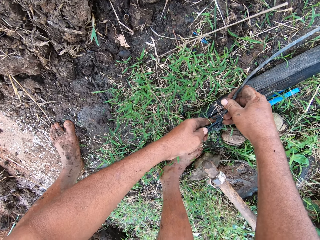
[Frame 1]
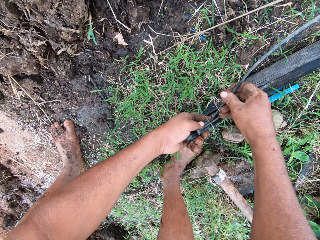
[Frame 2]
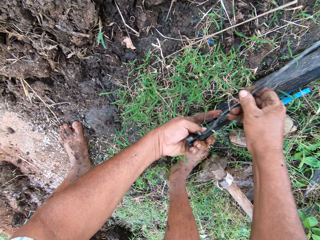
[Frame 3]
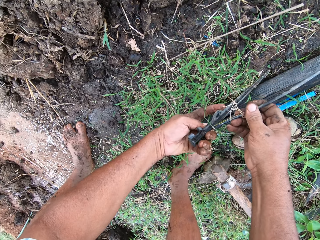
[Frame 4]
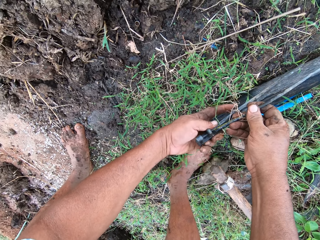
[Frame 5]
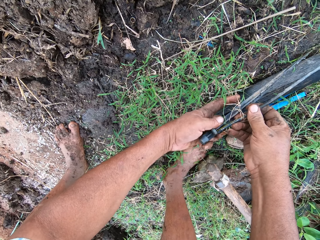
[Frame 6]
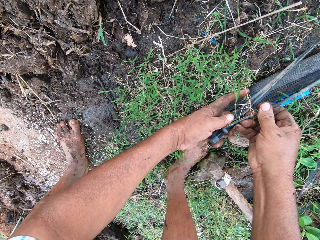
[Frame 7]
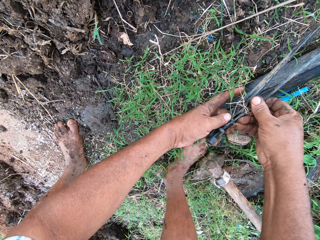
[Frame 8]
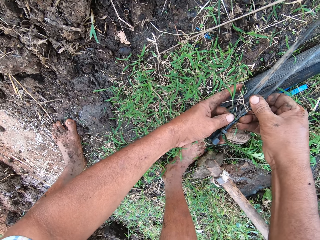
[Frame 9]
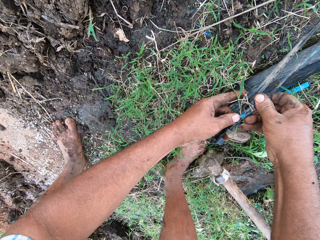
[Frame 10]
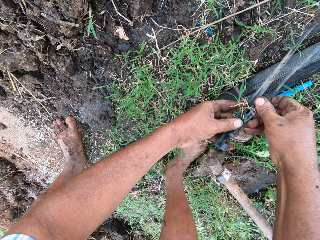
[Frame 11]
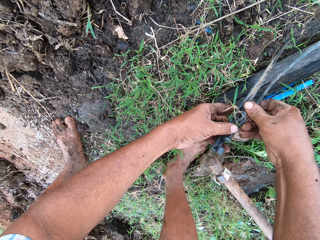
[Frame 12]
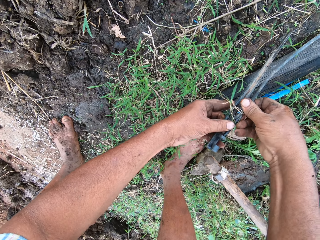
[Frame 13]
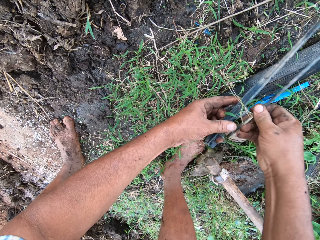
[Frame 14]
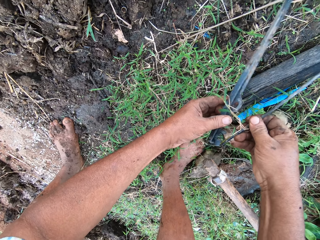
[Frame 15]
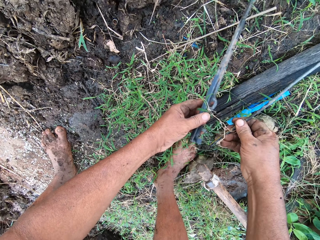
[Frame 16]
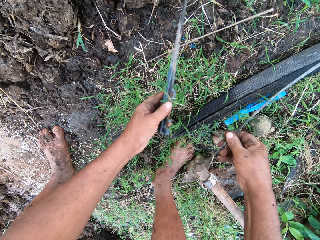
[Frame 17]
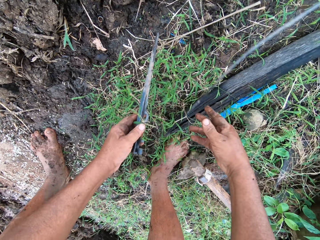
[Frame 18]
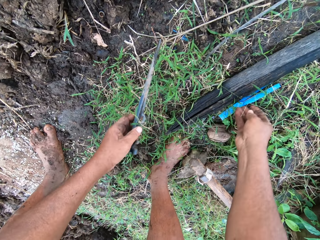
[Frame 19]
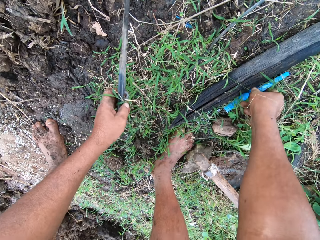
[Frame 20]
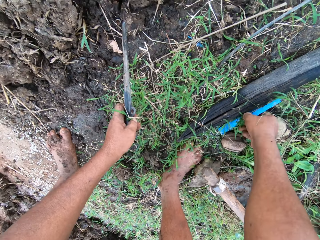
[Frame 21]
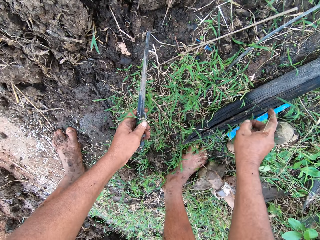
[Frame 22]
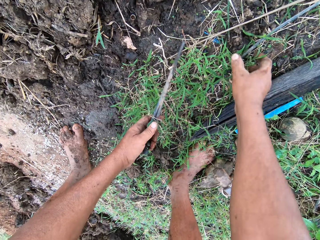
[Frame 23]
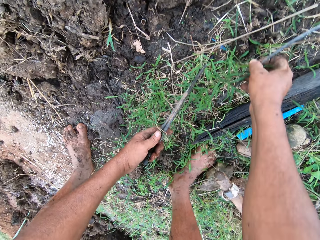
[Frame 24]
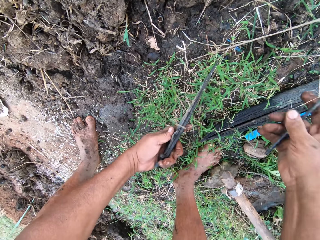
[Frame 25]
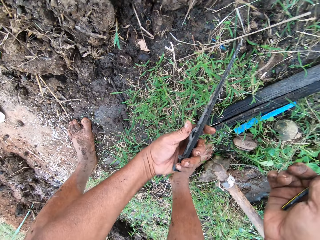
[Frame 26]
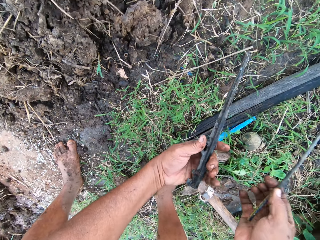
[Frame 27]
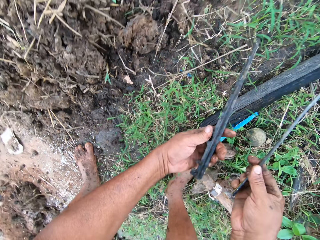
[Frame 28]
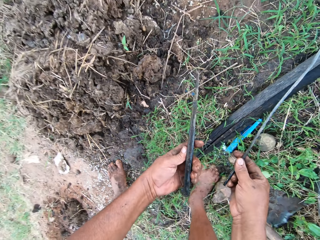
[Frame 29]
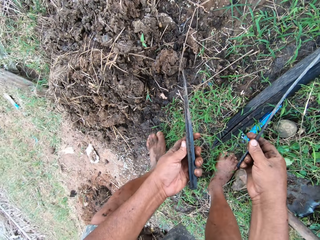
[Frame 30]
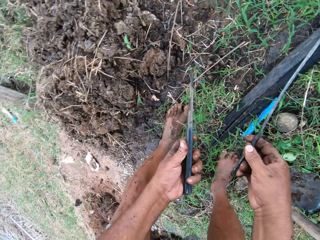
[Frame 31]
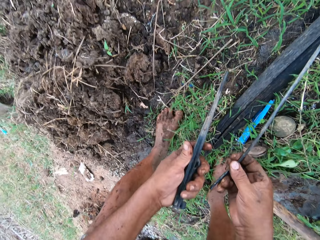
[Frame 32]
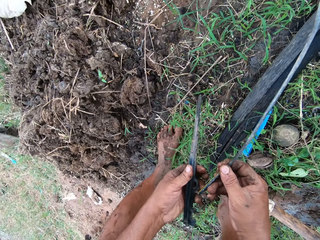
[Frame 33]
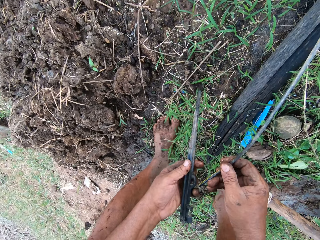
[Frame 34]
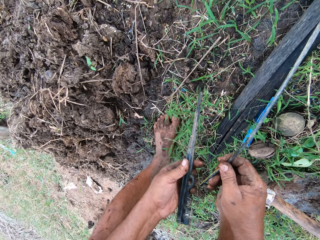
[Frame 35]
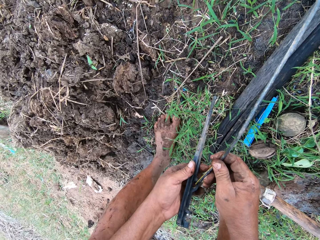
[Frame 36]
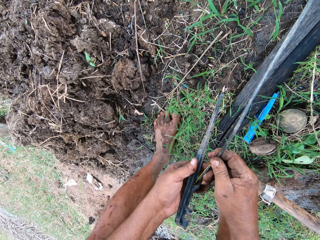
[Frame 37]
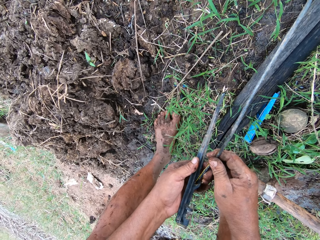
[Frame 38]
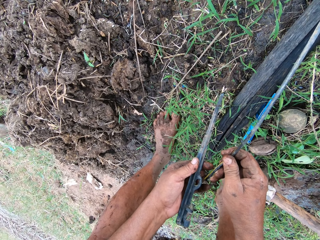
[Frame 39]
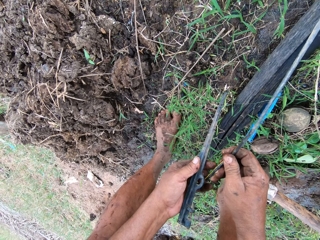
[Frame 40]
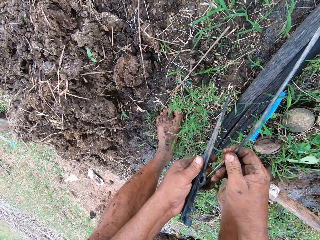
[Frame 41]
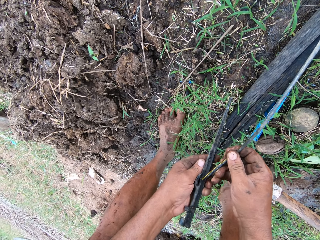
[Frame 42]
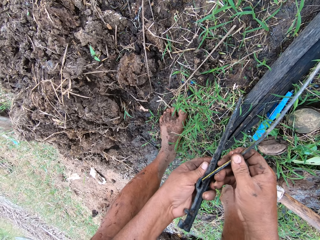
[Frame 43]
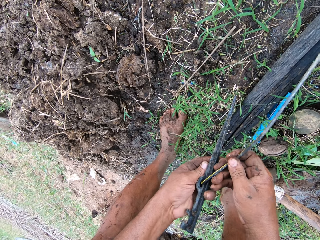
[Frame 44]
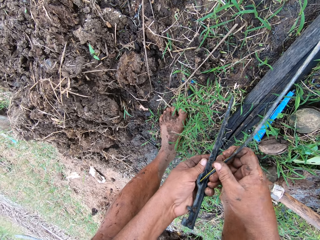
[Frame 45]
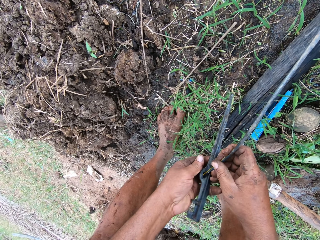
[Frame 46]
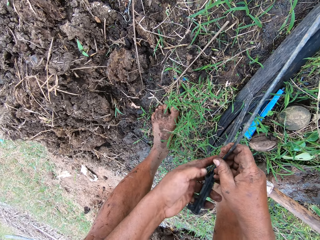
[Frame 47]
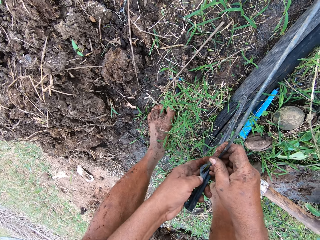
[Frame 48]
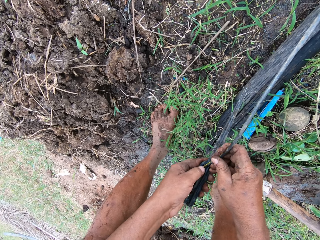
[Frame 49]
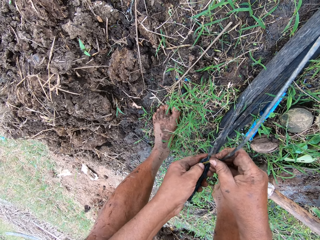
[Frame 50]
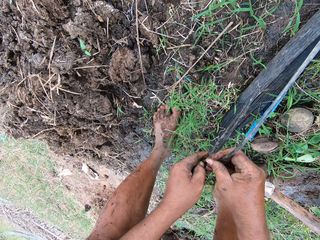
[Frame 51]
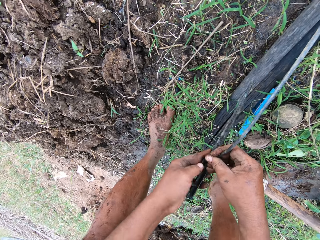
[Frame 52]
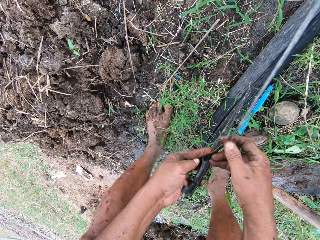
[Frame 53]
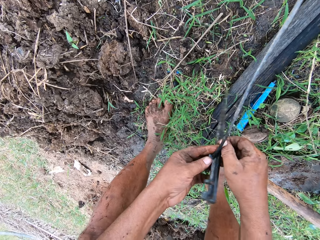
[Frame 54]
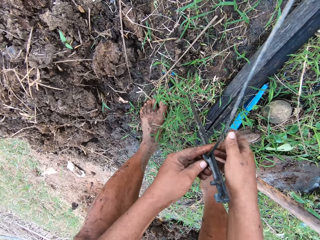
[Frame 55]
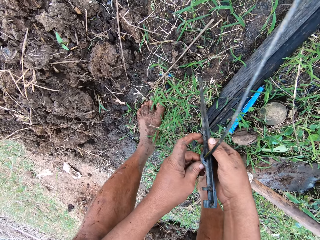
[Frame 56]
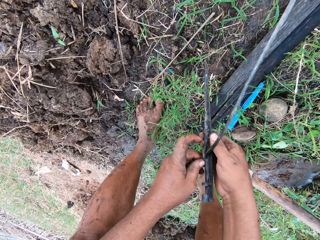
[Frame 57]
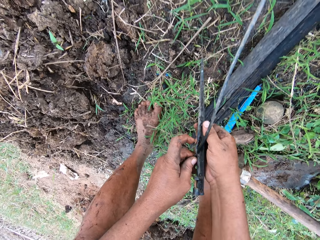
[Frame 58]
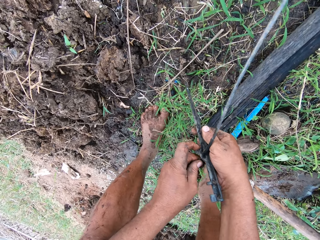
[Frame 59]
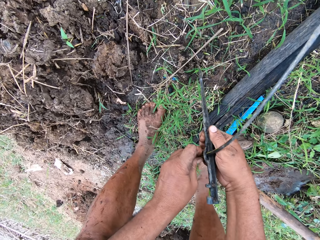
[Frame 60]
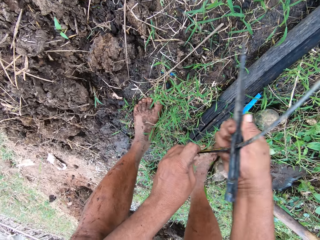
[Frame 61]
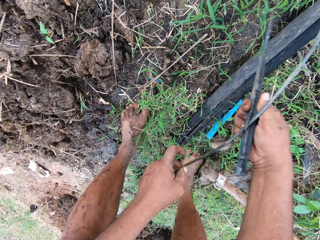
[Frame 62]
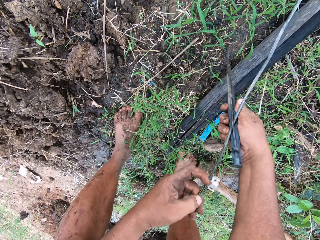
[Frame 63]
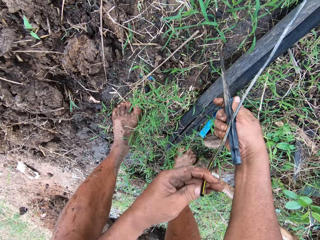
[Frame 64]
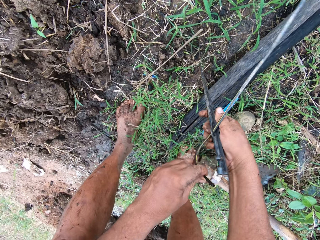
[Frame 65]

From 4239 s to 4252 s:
The camera wearer drops a pipe on the ground. They touch a cover on the ground. They pick up the pipe on the ground. They connect the pipe to a water jet.

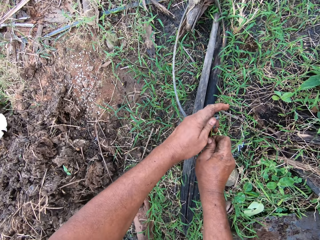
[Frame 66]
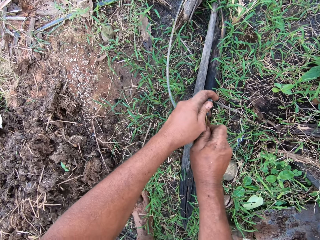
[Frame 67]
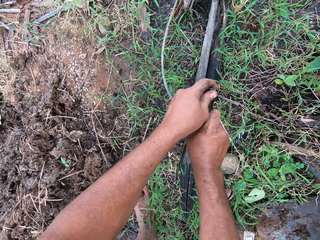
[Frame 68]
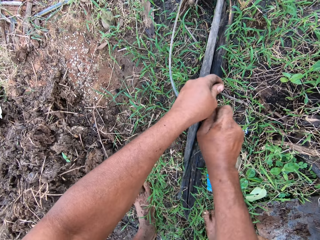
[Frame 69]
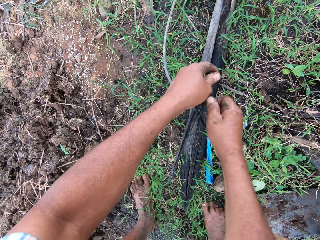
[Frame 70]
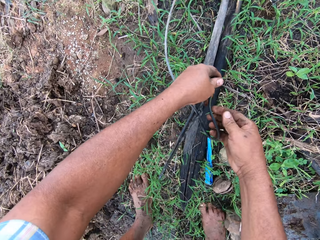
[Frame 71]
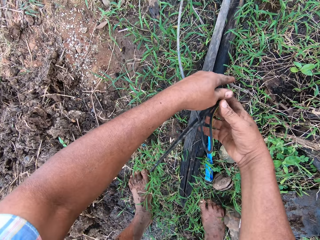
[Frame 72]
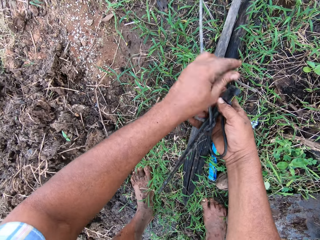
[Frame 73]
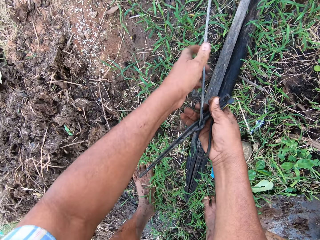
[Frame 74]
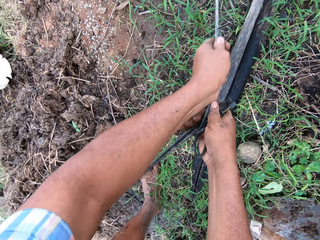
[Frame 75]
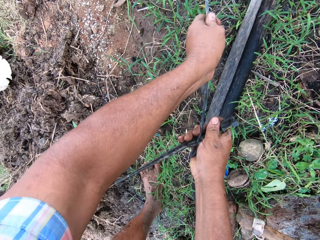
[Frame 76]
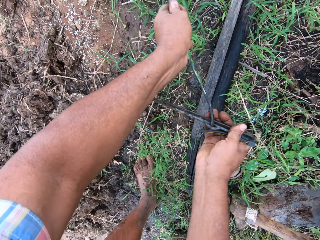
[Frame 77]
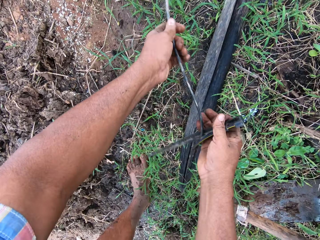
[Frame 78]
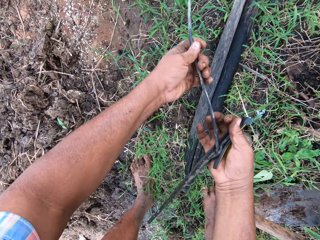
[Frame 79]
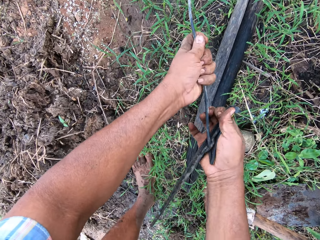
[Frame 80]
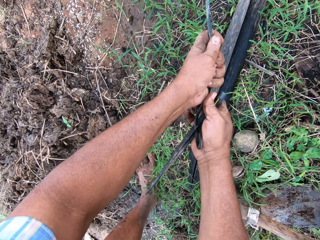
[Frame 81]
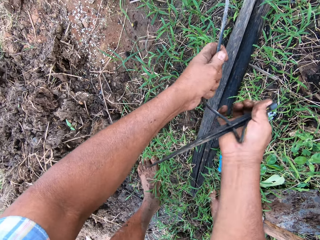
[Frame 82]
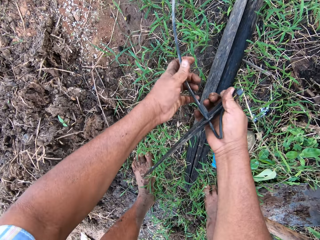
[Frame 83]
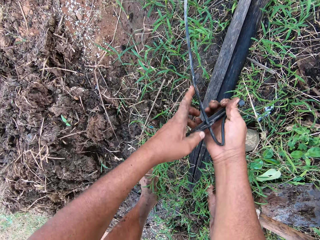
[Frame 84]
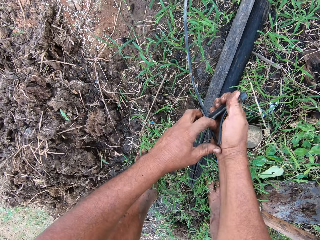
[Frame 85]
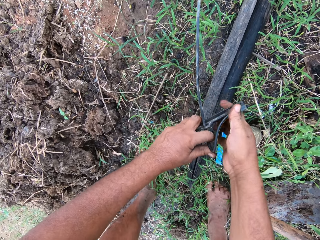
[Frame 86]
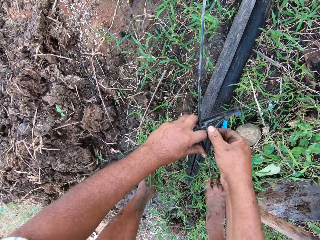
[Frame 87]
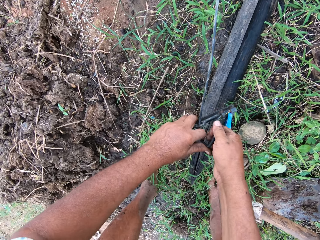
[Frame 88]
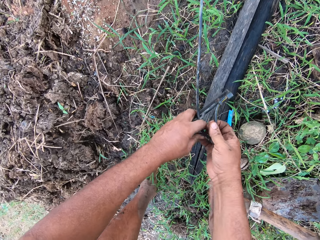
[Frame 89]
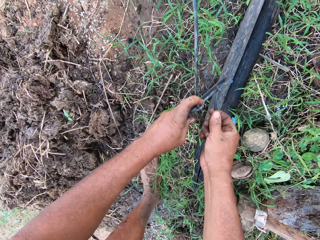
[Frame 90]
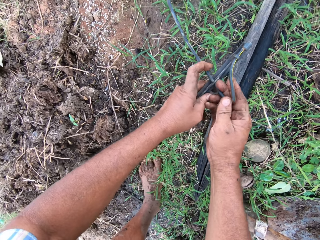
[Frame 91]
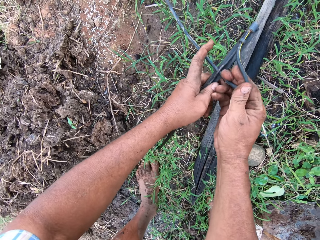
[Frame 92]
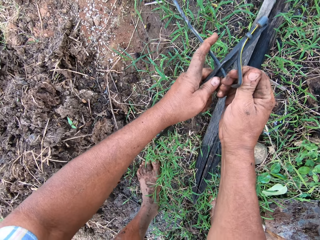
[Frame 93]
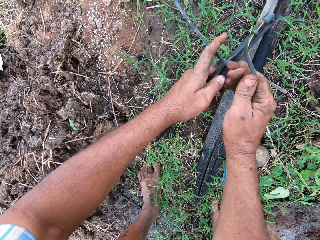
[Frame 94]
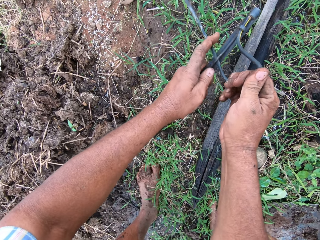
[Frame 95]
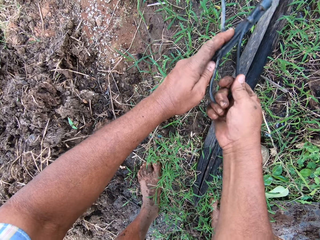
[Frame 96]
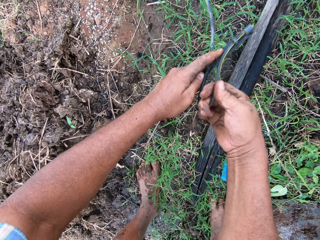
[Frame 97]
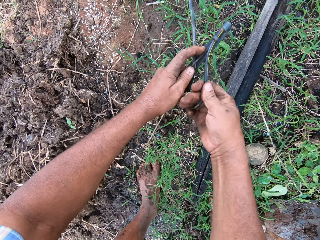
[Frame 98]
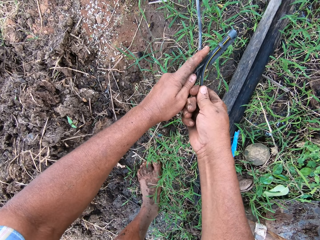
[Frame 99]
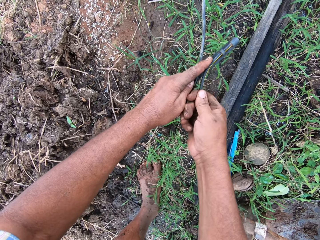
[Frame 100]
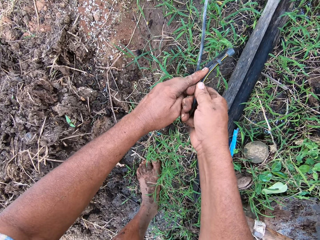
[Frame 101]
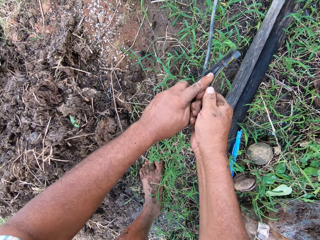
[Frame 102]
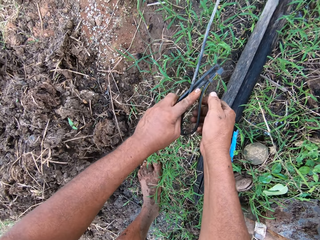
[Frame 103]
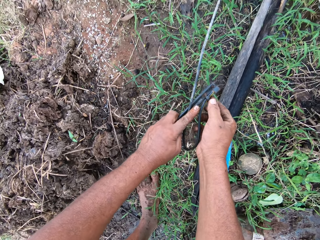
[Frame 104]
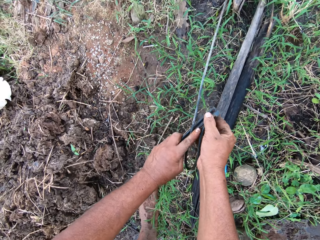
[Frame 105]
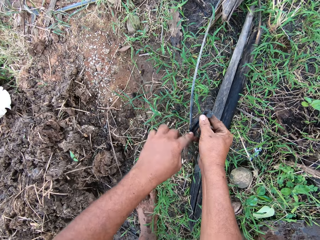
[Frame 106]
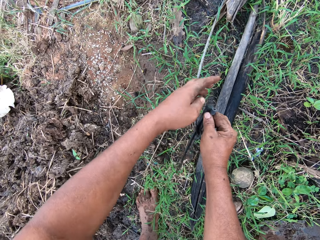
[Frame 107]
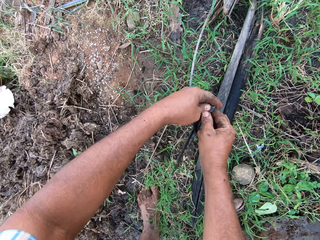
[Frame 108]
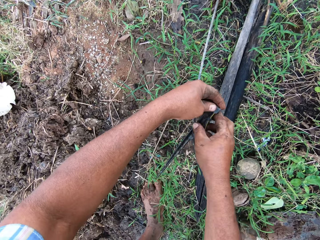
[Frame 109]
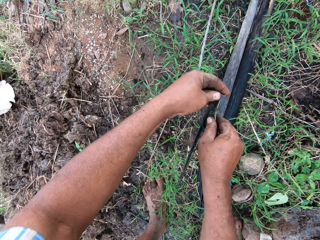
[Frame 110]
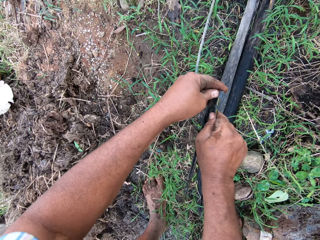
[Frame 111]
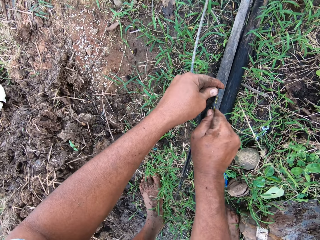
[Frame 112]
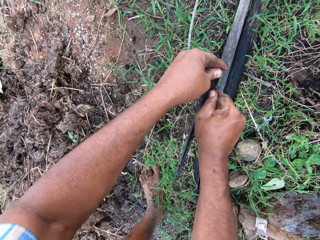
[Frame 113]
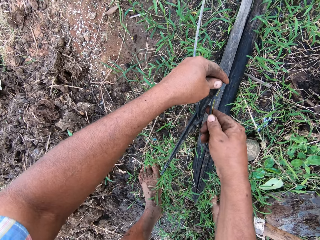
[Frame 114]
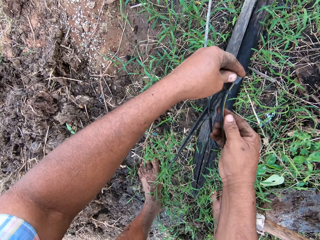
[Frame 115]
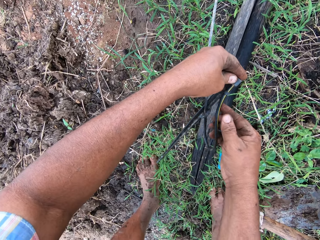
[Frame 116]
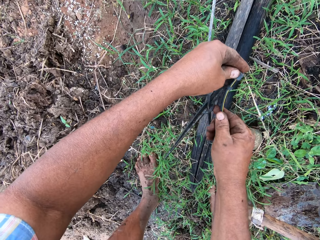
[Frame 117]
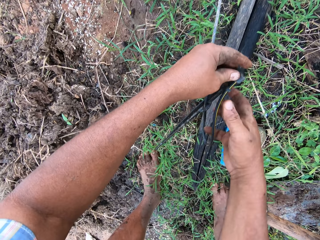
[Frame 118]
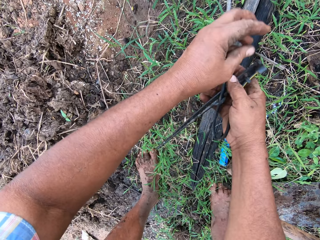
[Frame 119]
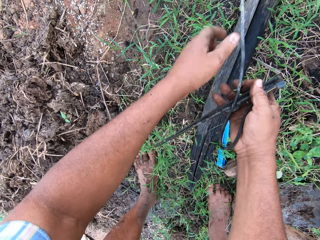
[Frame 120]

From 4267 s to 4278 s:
The camera wearer adjusts the pipe.
